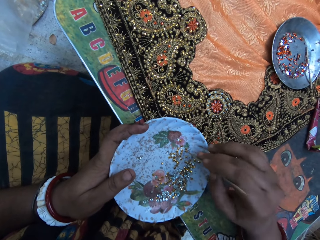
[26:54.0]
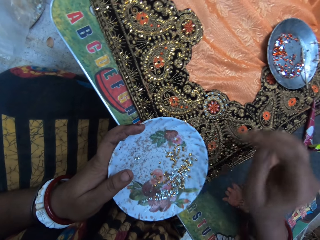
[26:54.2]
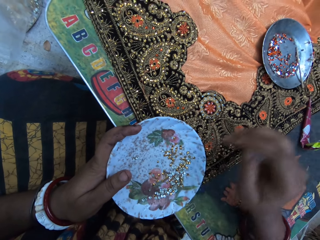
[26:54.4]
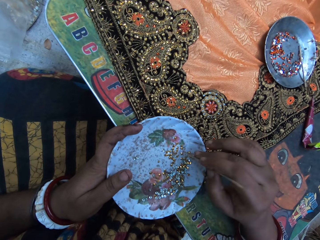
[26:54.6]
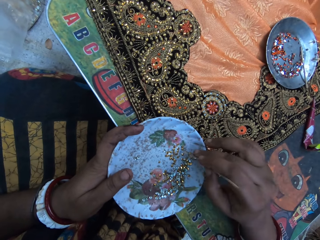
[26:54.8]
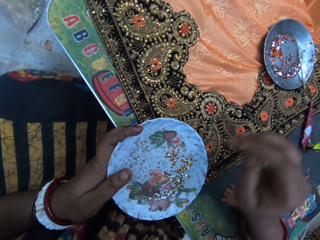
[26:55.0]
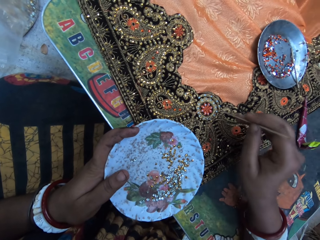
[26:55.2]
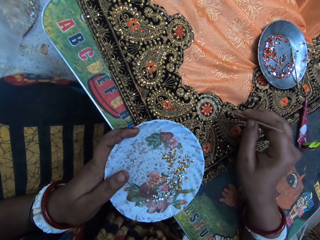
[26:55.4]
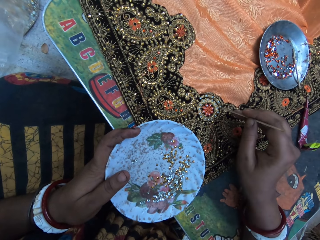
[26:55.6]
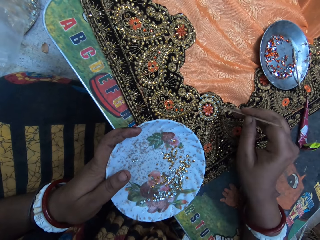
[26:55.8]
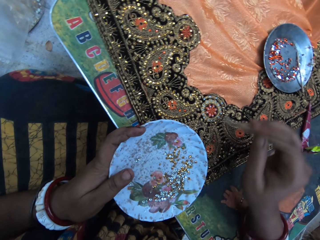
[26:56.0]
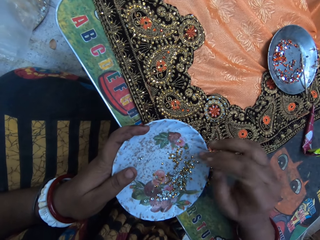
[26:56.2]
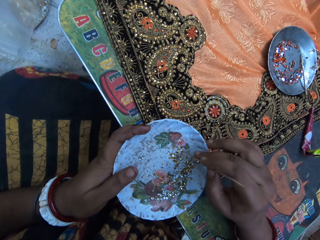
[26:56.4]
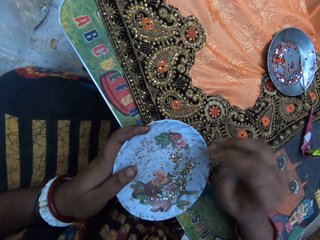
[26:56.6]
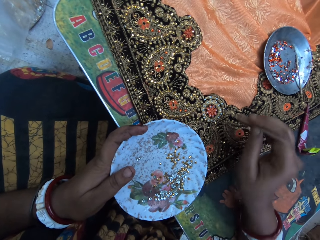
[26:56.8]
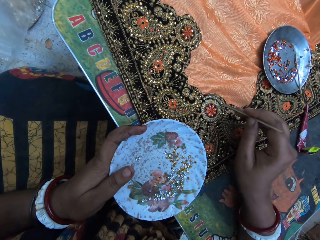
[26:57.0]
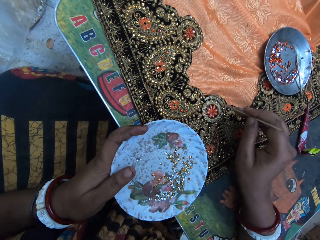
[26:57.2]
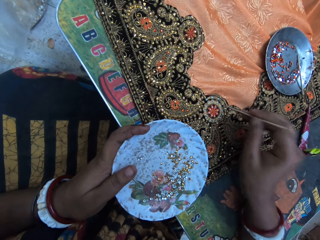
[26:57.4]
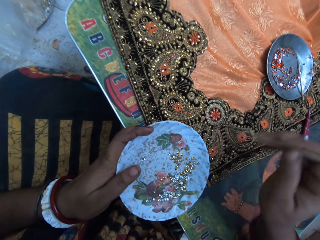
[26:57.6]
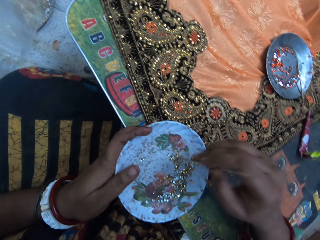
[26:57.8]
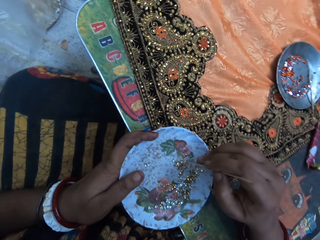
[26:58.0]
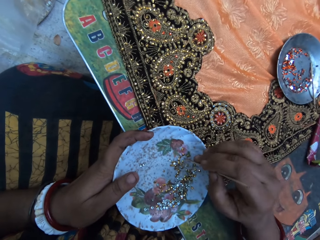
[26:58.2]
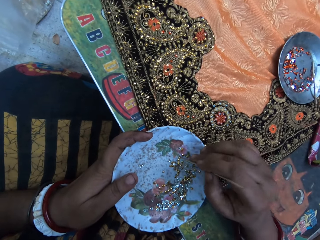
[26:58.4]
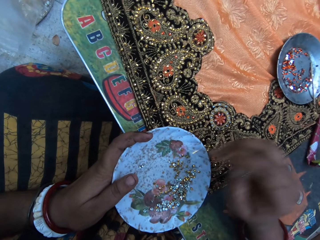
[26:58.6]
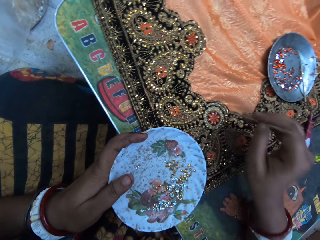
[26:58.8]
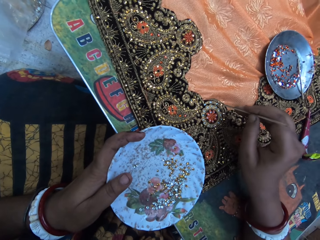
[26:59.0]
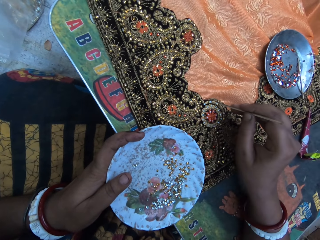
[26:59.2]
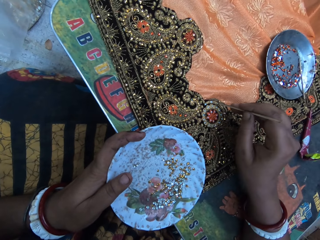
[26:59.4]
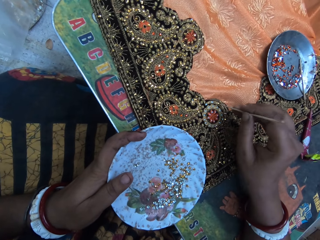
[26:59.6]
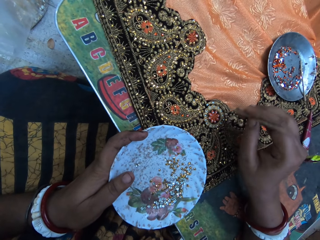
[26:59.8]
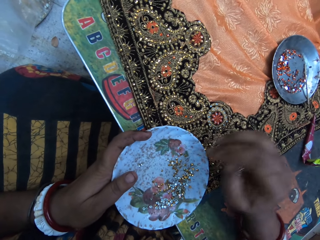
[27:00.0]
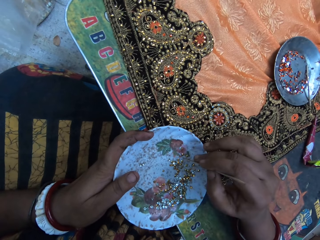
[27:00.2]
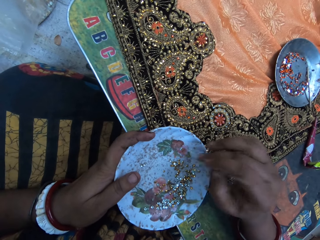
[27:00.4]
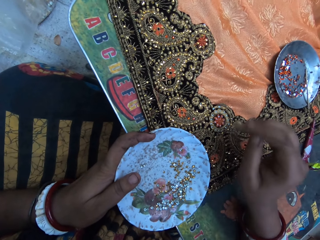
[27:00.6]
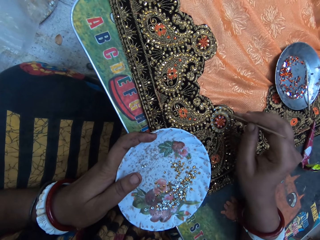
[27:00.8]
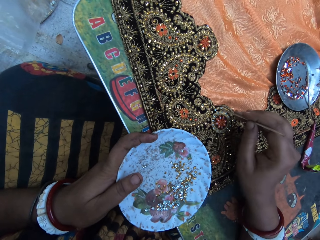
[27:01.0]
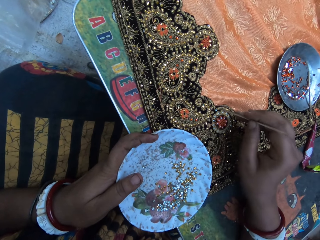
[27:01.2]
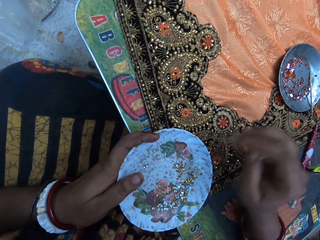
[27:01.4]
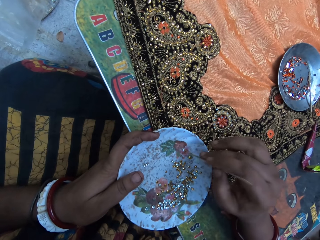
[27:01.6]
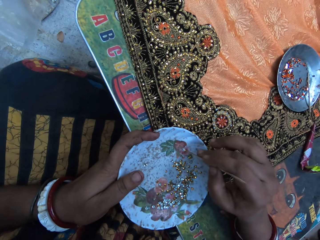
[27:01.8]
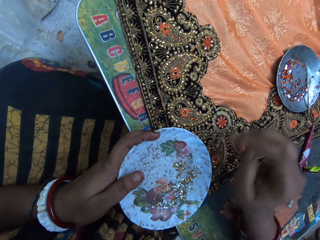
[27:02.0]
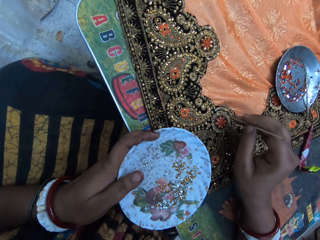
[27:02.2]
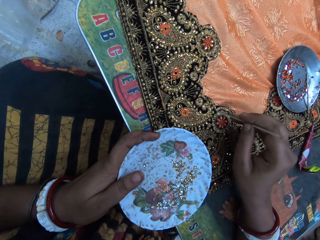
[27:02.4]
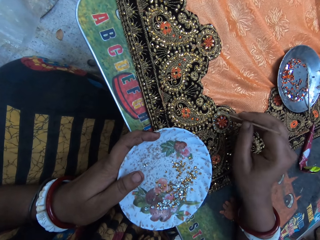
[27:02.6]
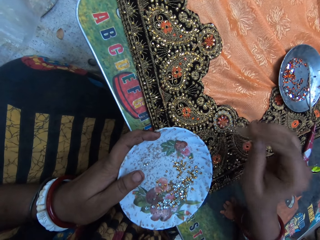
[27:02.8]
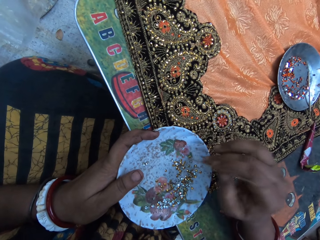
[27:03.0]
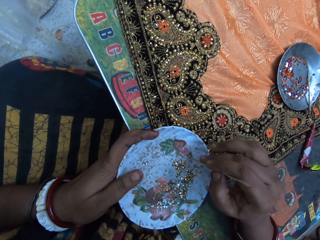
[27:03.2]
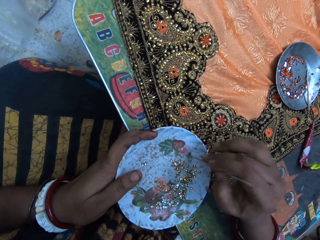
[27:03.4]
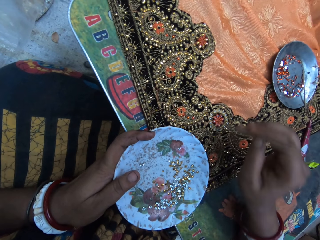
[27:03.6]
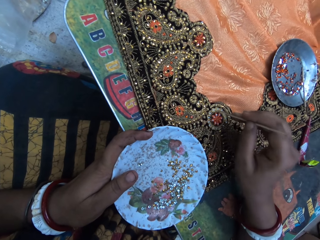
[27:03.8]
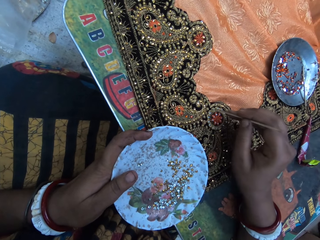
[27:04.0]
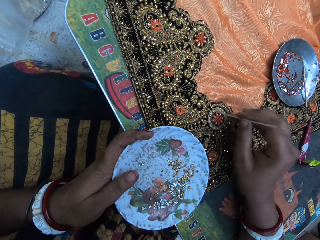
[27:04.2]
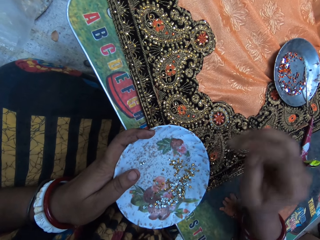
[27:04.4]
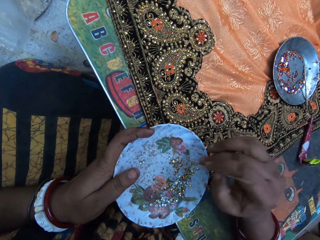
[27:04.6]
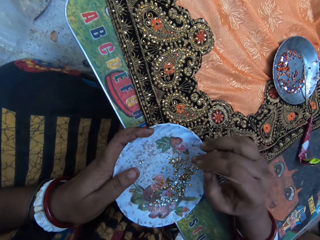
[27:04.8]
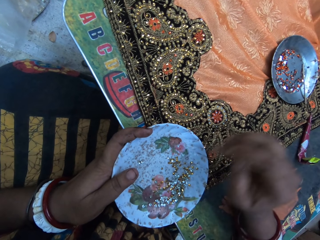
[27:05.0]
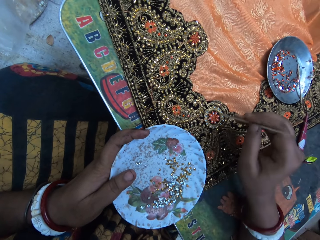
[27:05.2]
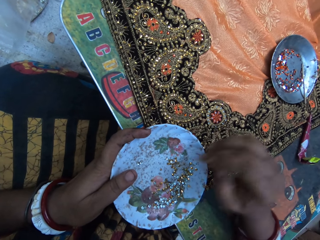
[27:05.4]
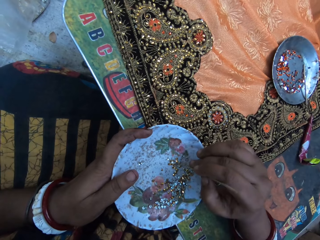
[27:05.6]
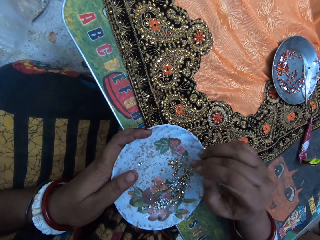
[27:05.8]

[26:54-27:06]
The camera wearer places the sequin on the cloth with the stick in her right hand. She picks a sequin from the plate with the stick in her right hand. She places the sequin on the cloth with the stick in her right hand. She picks a sequin from the plate with the stick in her right hand. She places the sequin on the cloth with the stick in her right hand. She picks a sequin from the plate with the stick in her right hand. She places the sequin on the cloth with the stick in her right hand. She picks a sequin from the plate with the stick in her right hand. She places the sequin on the cloth with the stick in her right hand. She picks a sequin from the plate with the stick in her right hand. She places the sequin on the cloth with the stick in her right hand. She picks a sequin from the plate with the stick in her right hand. She places the sequin on the cloth with the stick in her right hand.

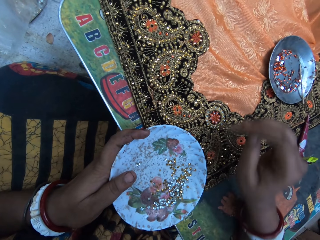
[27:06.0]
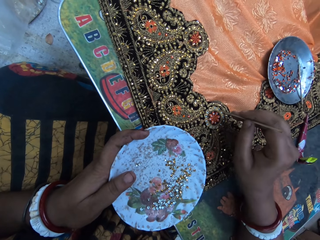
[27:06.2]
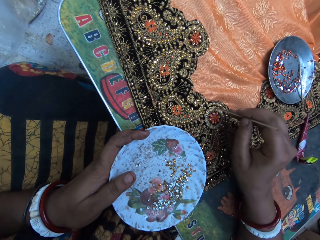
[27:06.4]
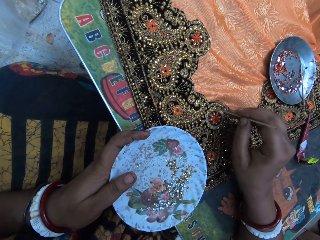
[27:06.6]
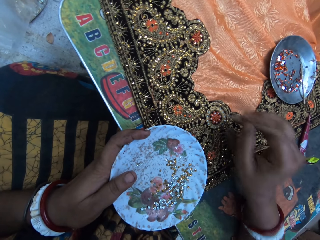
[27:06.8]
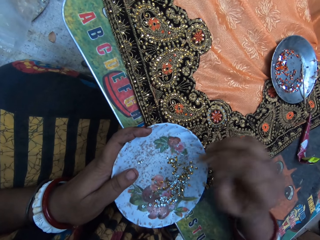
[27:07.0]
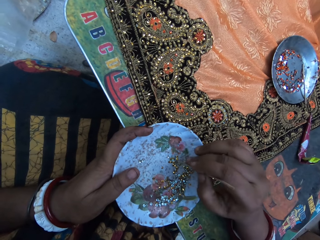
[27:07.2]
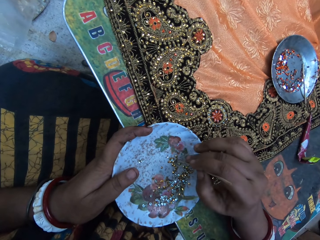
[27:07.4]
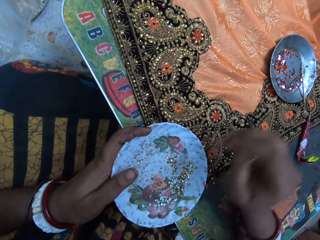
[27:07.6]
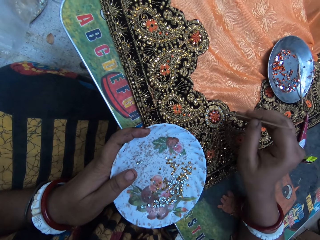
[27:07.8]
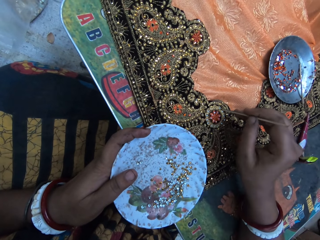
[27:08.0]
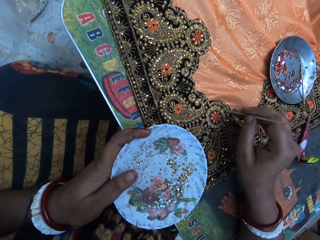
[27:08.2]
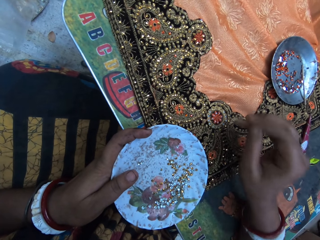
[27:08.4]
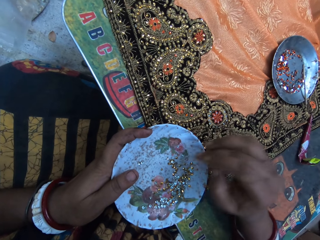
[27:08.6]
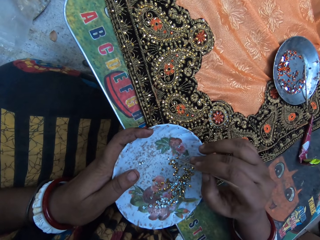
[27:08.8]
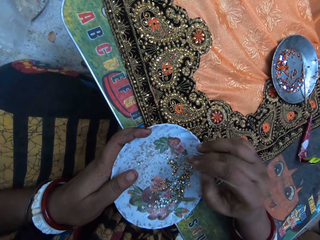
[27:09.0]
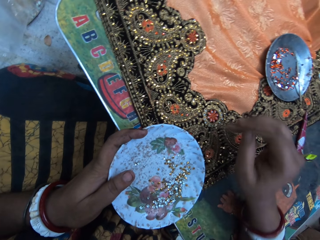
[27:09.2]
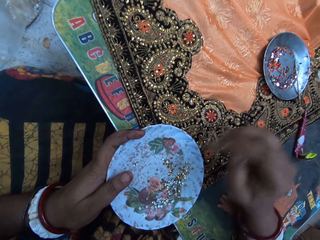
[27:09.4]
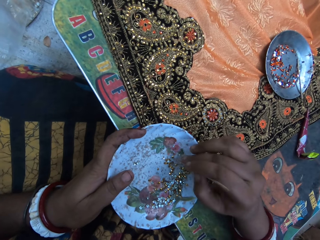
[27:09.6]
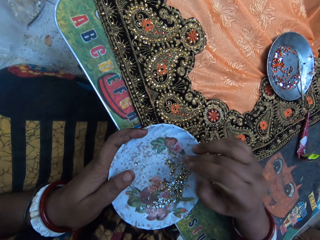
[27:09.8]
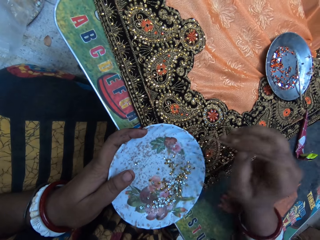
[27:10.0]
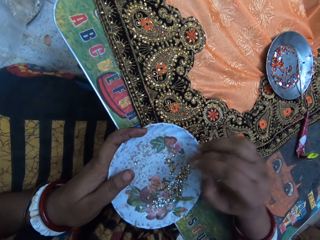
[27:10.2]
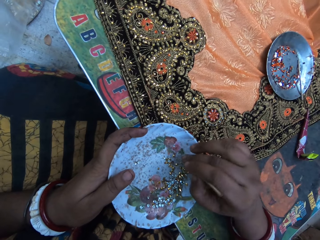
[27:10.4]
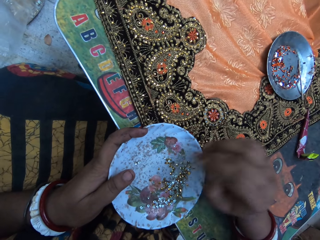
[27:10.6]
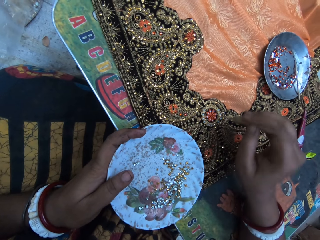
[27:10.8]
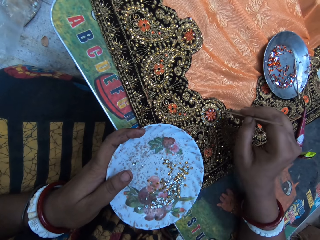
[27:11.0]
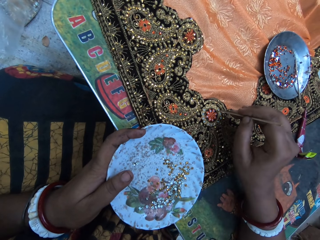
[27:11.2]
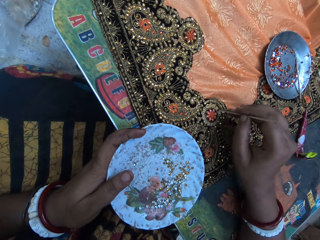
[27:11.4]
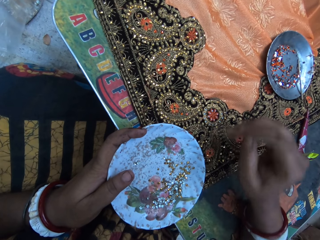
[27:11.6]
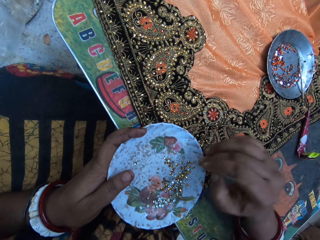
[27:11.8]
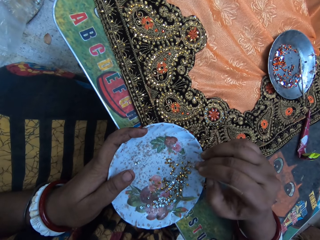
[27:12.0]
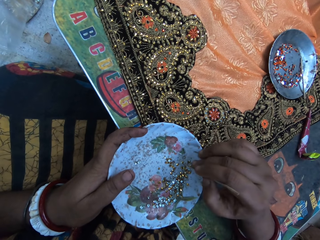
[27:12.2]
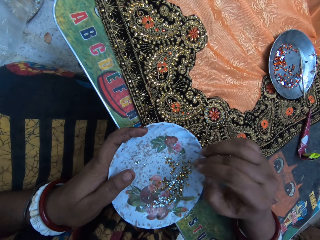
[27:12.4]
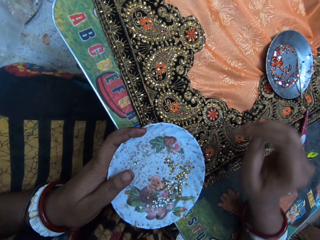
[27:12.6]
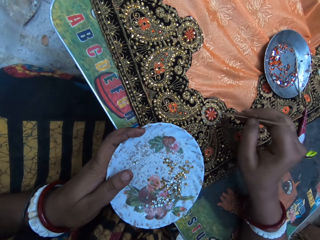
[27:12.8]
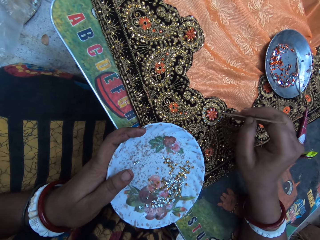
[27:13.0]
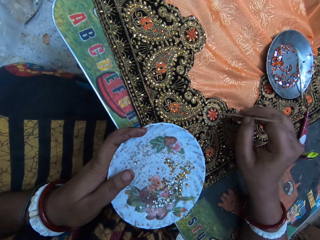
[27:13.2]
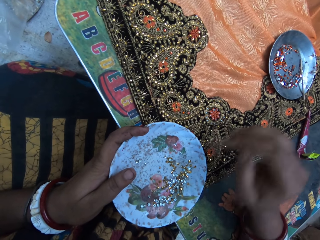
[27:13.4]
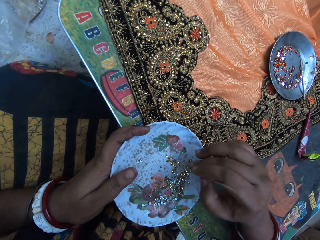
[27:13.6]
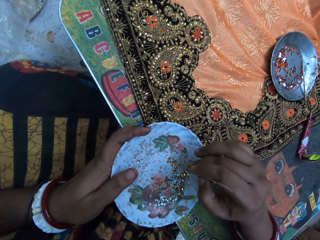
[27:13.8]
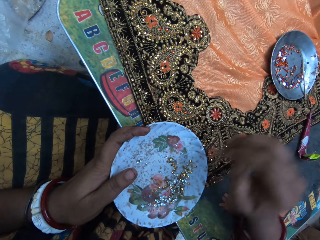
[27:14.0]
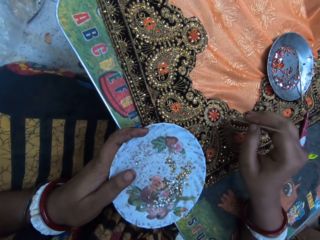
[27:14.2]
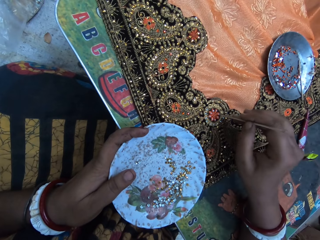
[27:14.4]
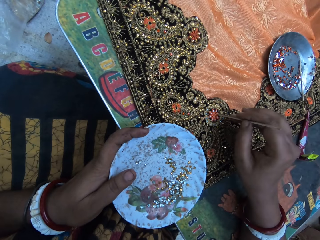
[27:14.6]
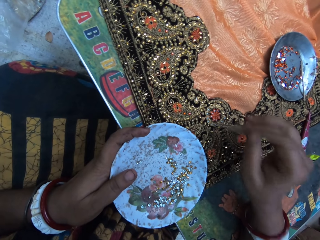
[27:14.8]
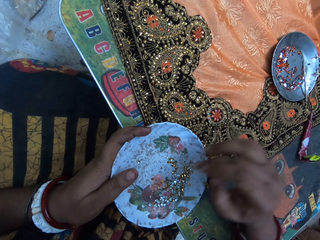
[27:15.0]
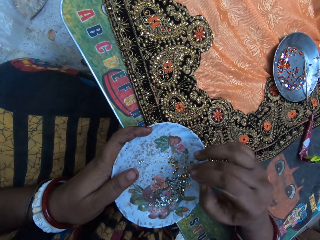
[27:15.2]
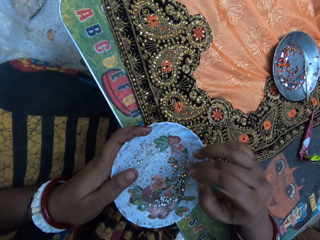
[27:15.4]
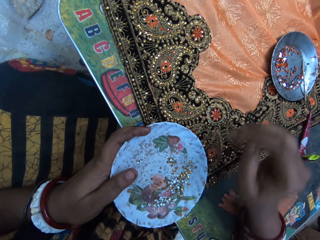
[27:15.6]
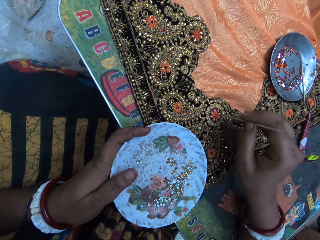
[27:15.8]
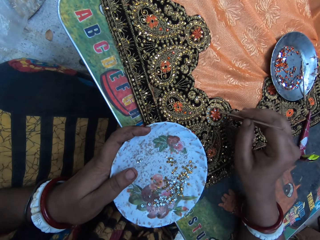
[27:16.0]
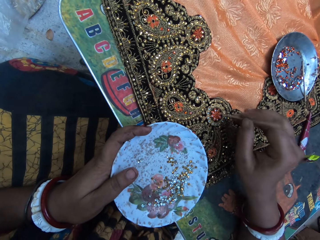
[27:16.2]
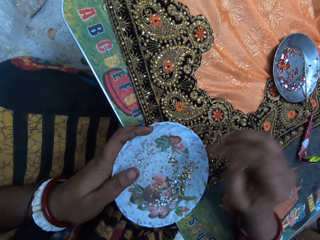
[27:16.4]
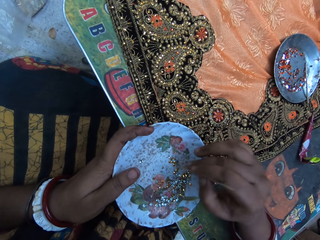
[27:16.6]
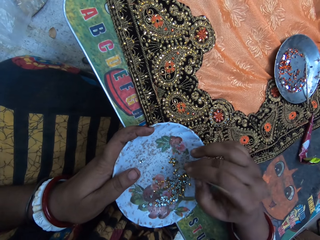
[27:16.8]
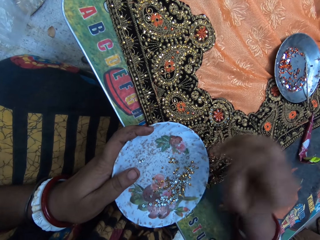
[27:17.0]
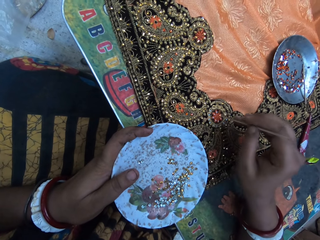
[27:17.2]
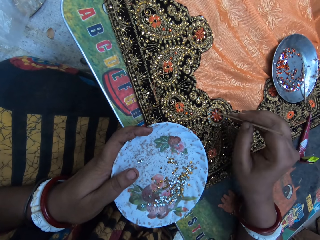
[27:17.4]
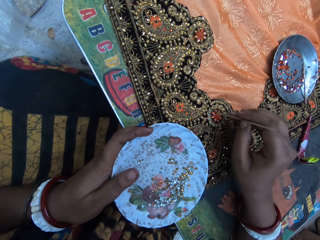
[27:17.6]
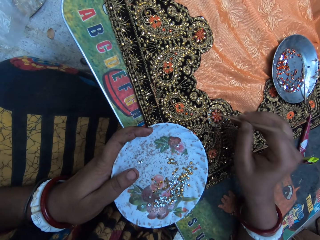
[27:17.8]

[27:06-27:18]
The camera wearer picks a sequin from the plate with the stick in her right hand. She places the sequin on the cloth with the stick in her right hand. She picks a sequin from the plate with the stick in her right hand. She places the sequin on the cloth with the stick in her right hand. She picks a sequin from the plate with the stick in her right hand. She places the sequin on the cloth with the stick in her right hand. She picks a sequin from the plate with the stick in her right hand. She places the sequin on the cloth with the stick in her right hand. She picks a sequin from the plate with the stick in her right hand. She places the sequin on the cloth with the stick in her right hand. She picks a sequin from the plate with the stick in her right hand. She places the sequin on the cloth with the stick in her right hand. She picks a sequin from the plate with the stick in her right hand. She places the sequin on the cloth with the stick in her right hand. She picks a sequin from the plate with the stick in her right hand.
